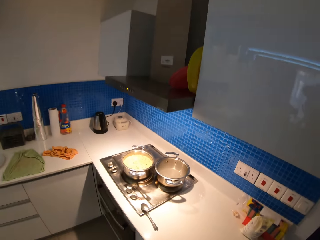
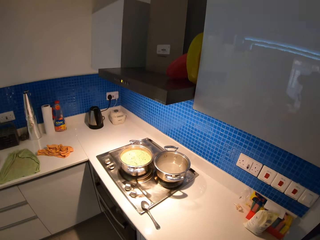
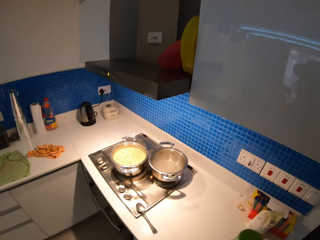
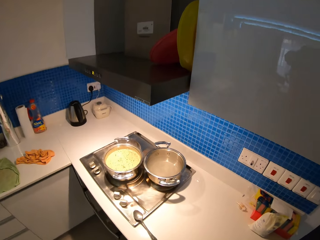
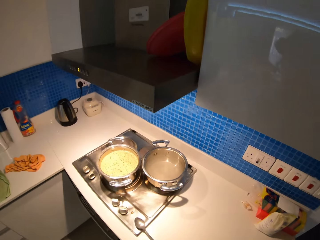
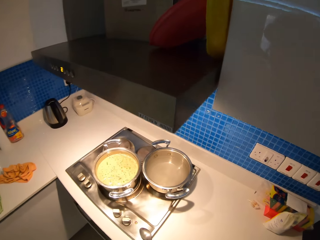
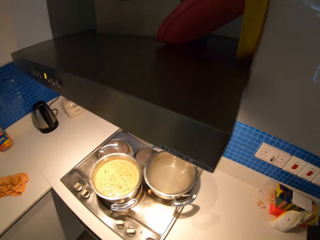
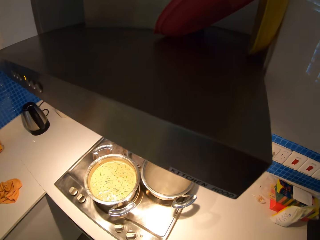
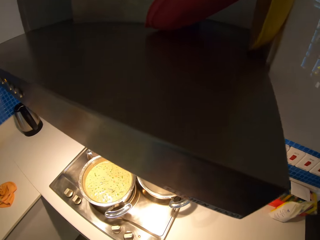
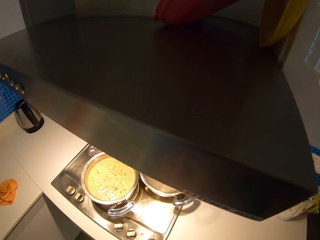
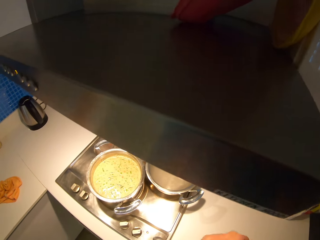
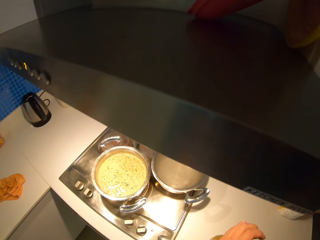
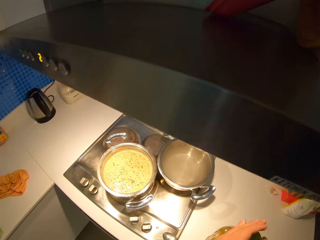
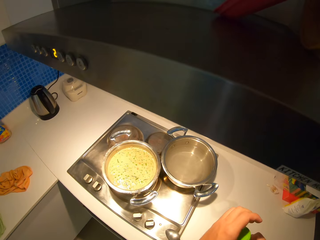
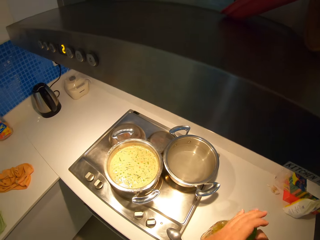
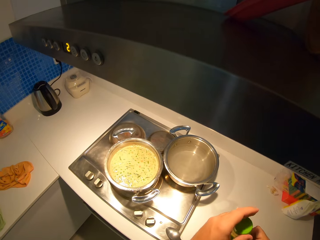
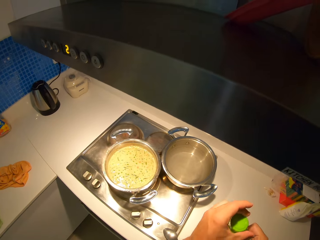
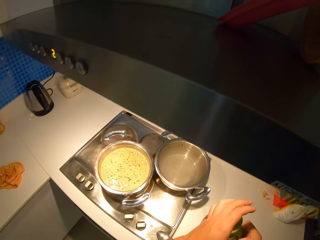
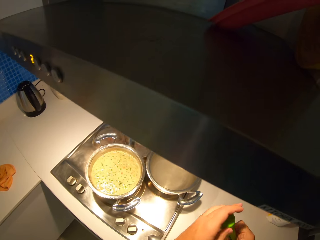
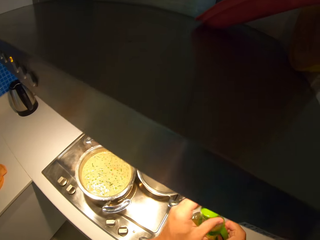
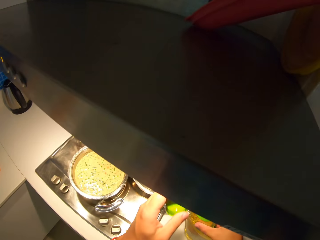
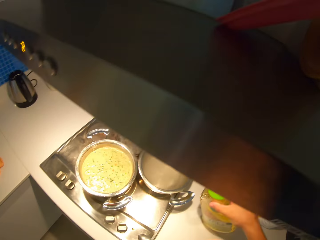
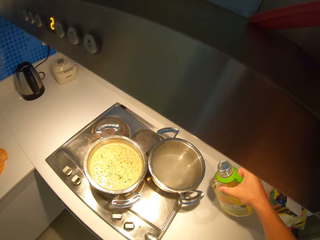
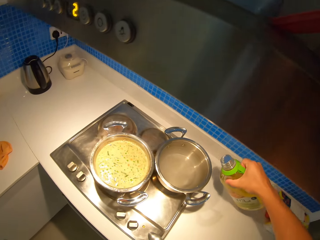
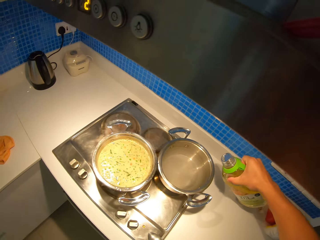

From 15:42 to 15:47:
The camera wearer unseals the bottle of cooking oil.

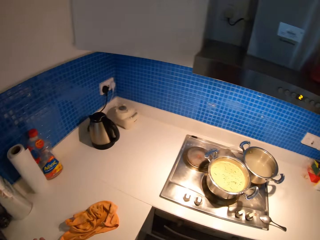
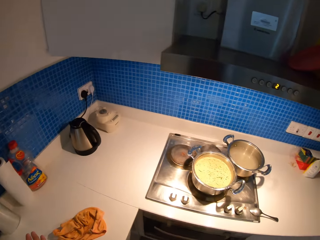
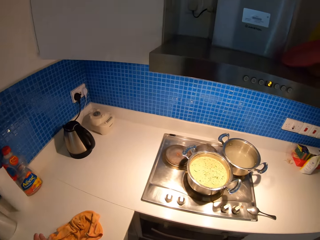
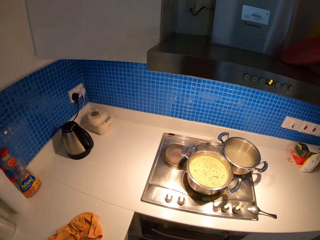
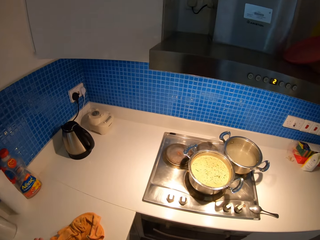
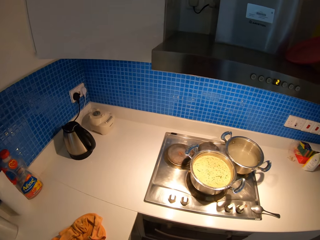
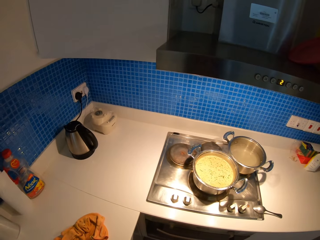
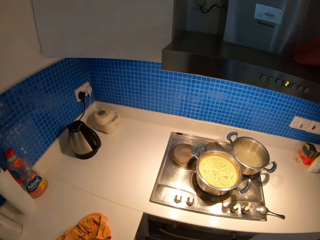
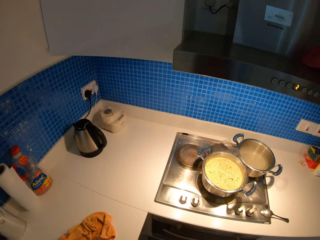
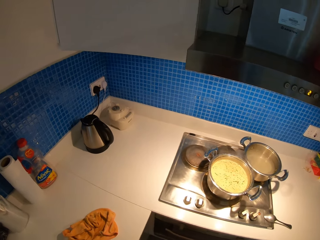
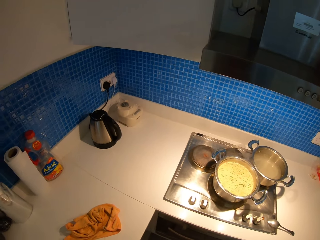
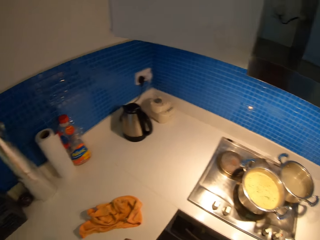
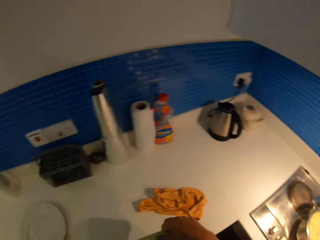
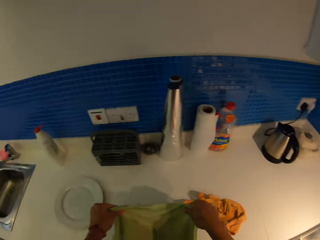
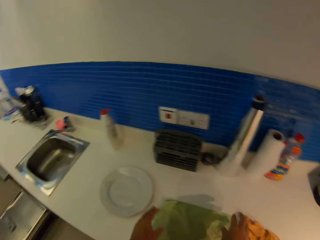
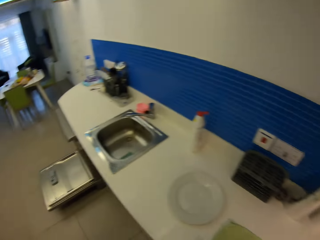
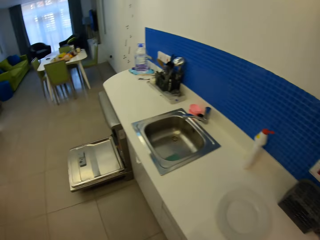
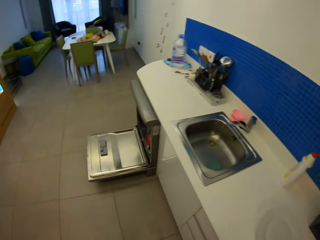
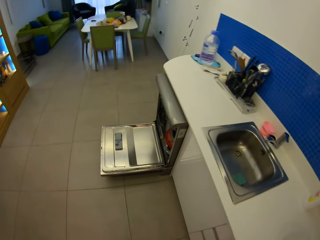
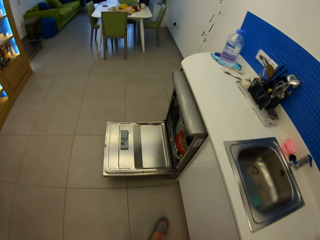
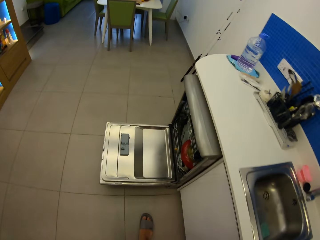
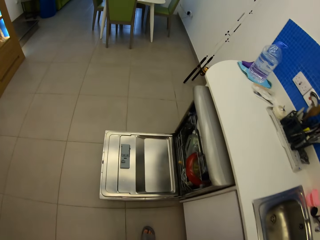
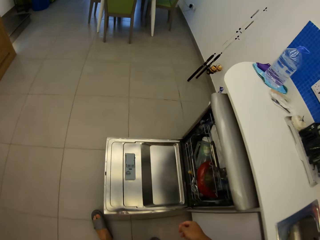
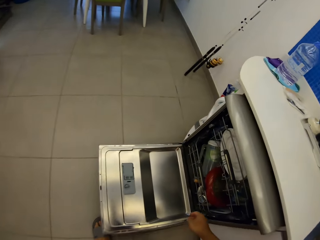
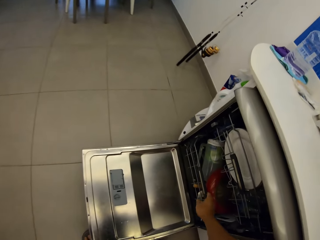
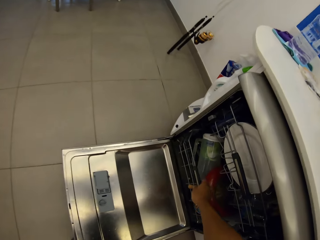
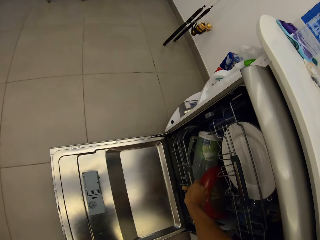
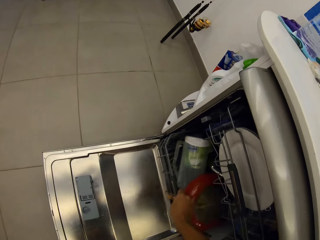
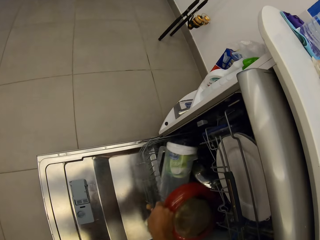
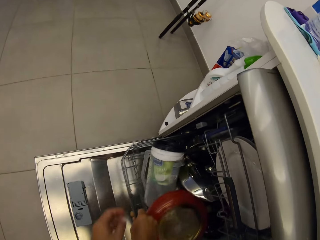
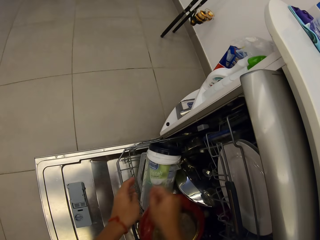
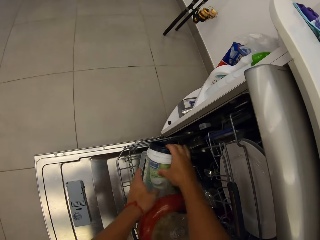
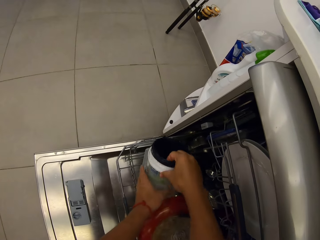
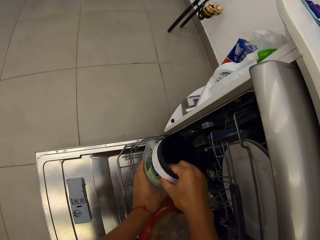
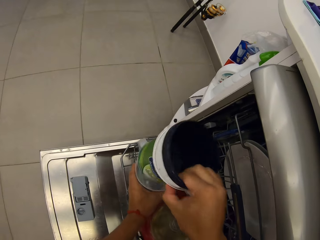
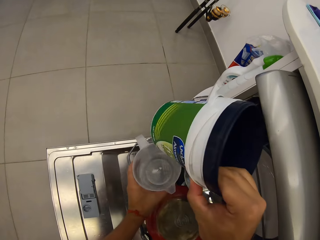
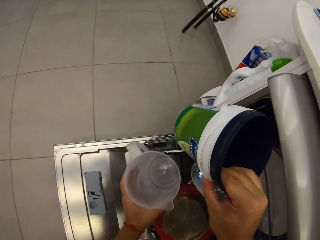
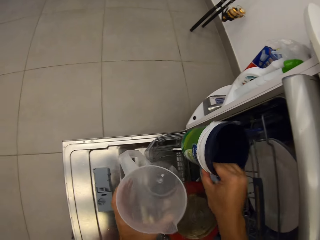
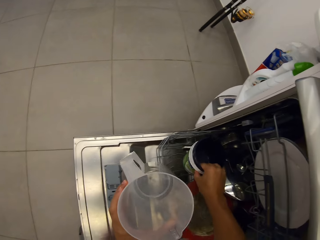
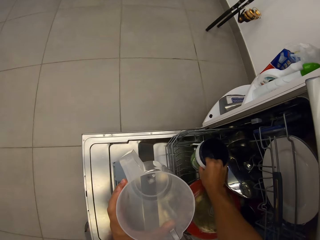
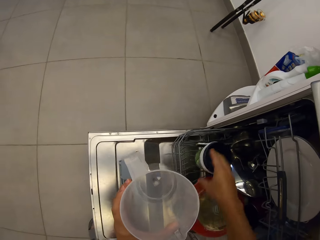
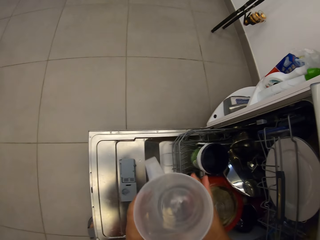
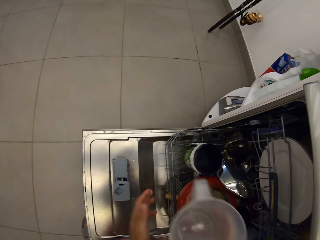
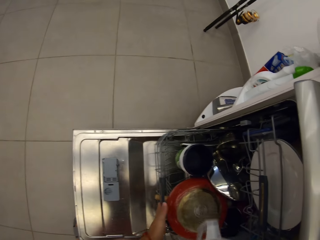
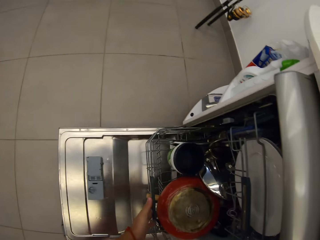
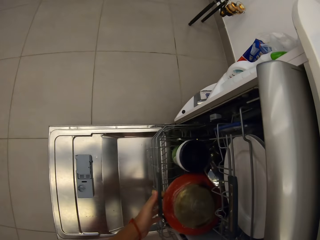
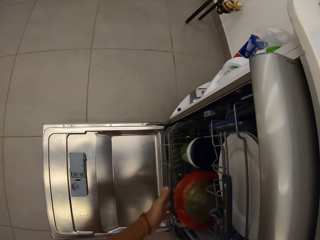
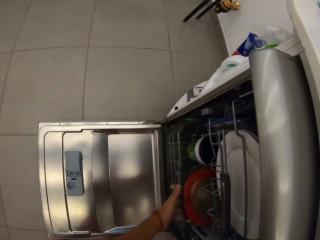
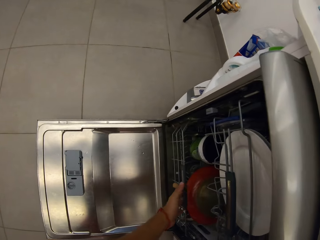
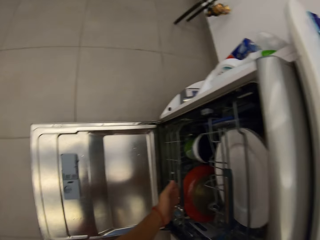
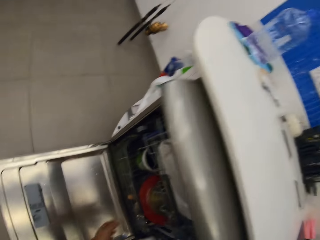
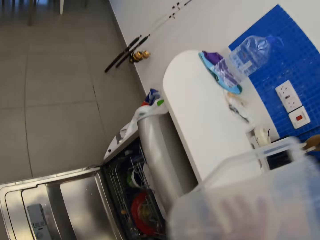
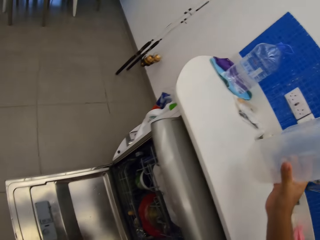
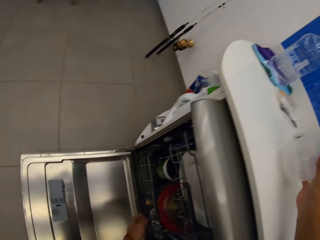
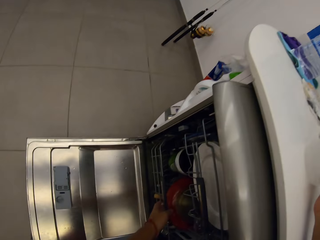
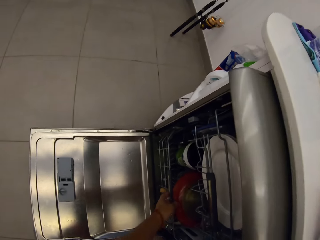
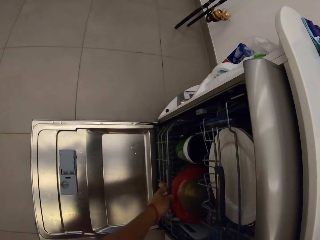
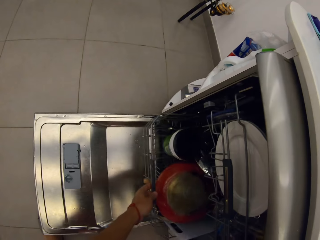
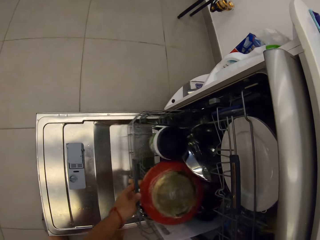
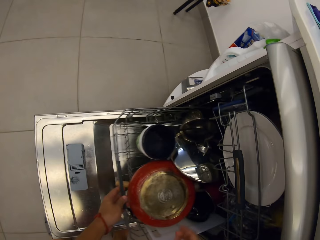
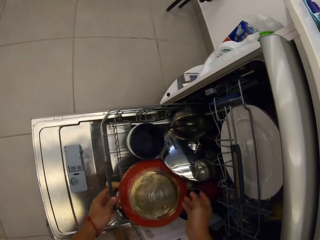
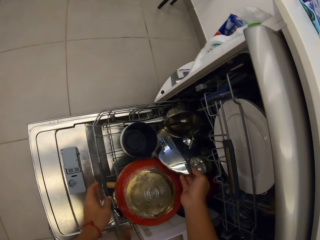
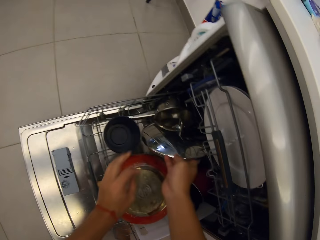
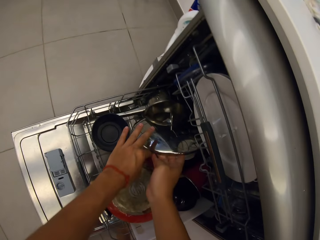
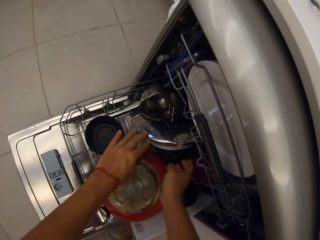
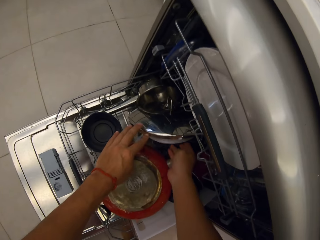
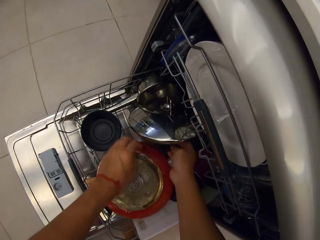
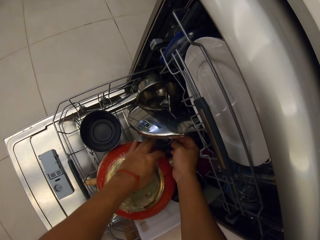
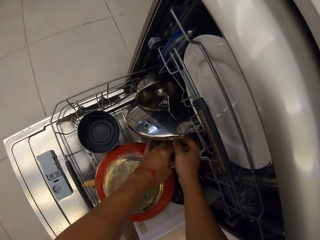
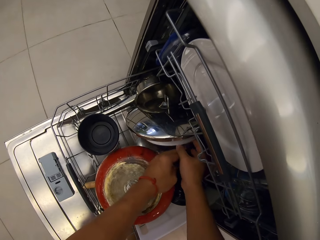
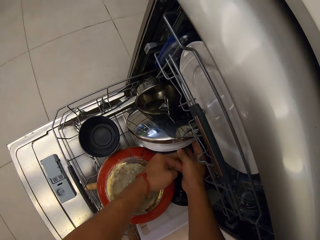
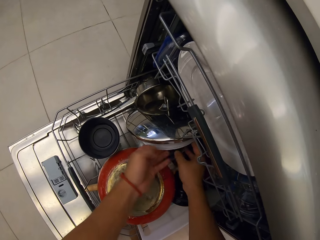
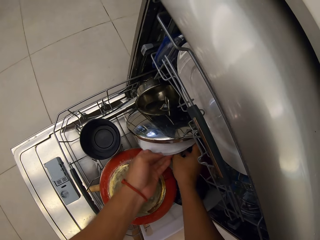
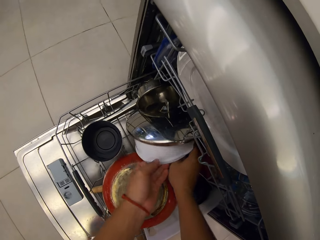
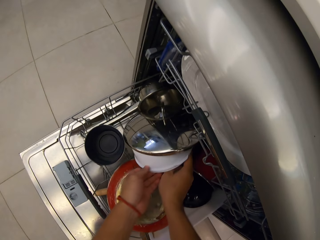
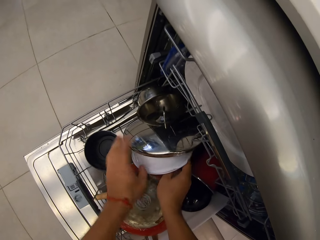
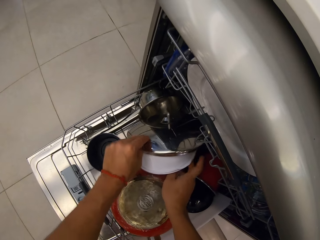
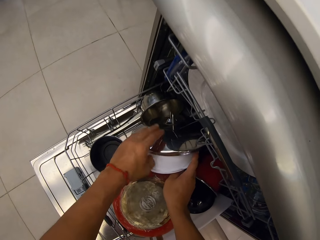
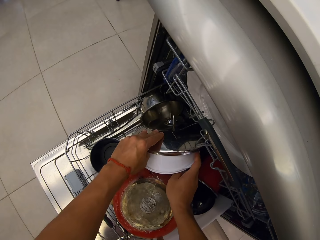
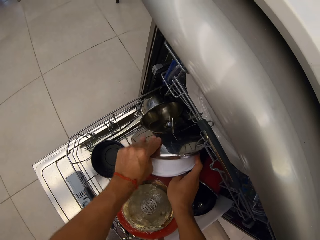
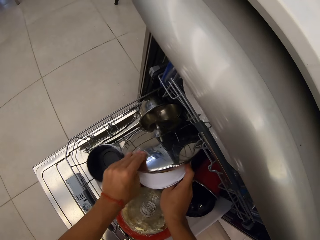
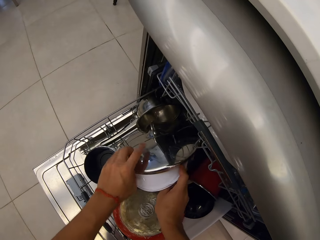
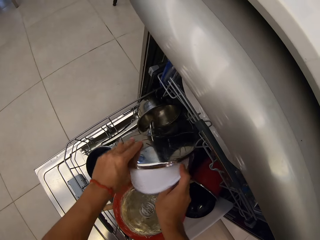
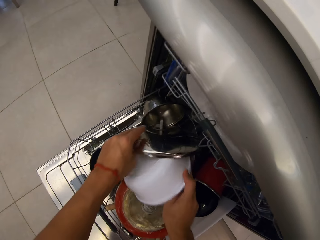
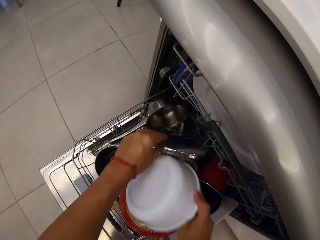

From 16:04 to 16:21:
The camera wearer wipes his hands with the table towel. He puts down the table towel on the kitchen counter. He takes out a jug from the dishwasher. He puts the jug on the kitchen counter.
